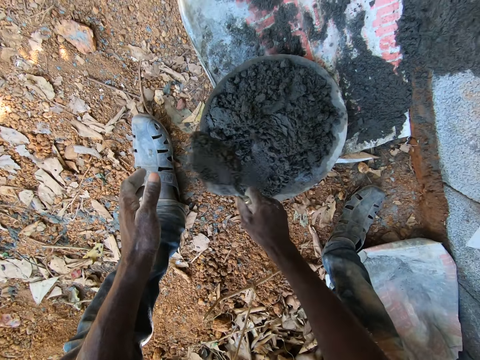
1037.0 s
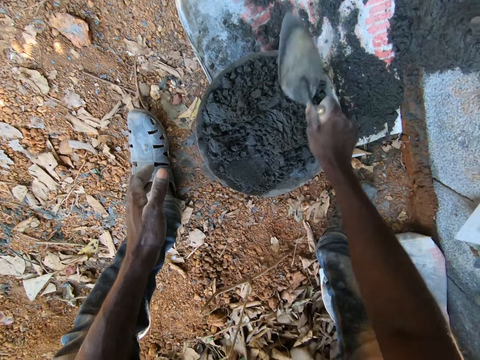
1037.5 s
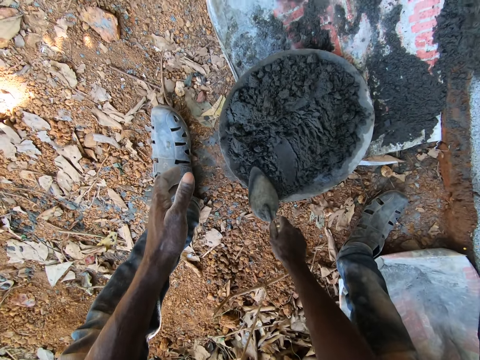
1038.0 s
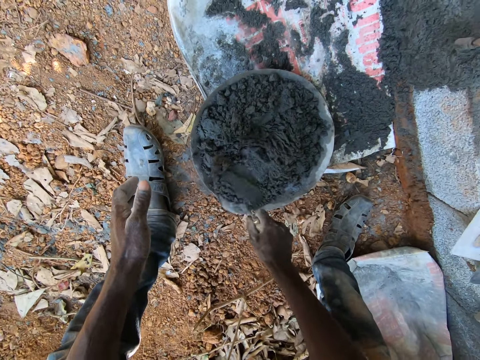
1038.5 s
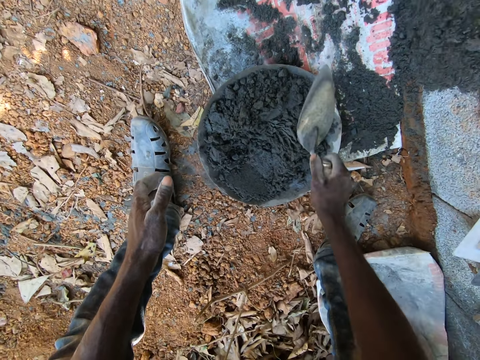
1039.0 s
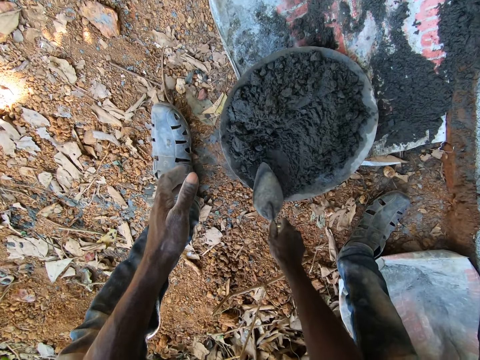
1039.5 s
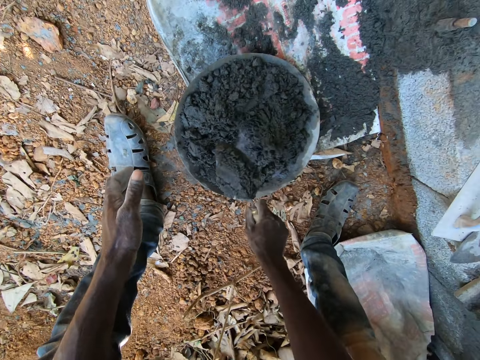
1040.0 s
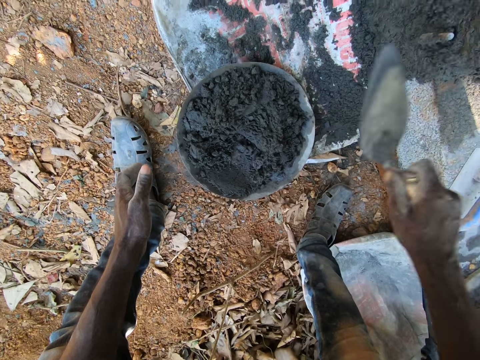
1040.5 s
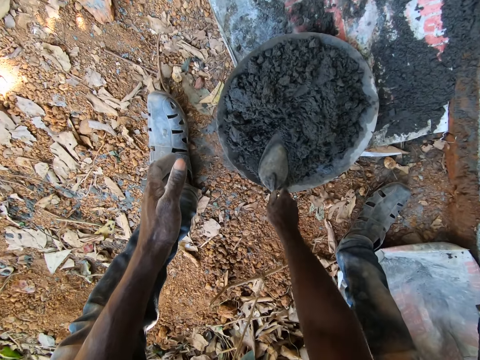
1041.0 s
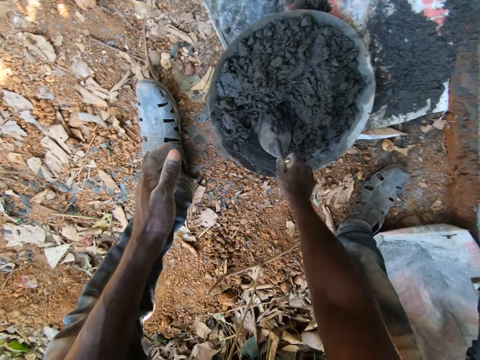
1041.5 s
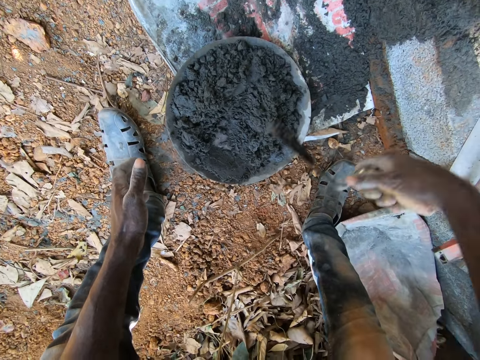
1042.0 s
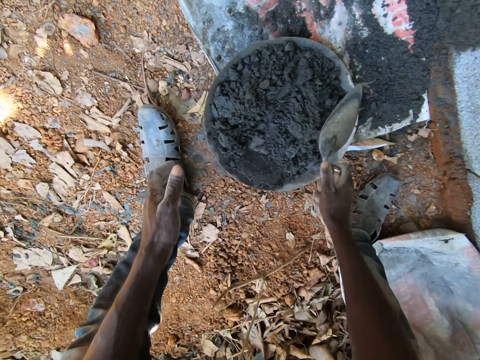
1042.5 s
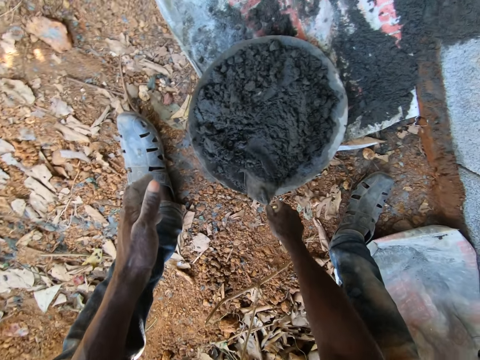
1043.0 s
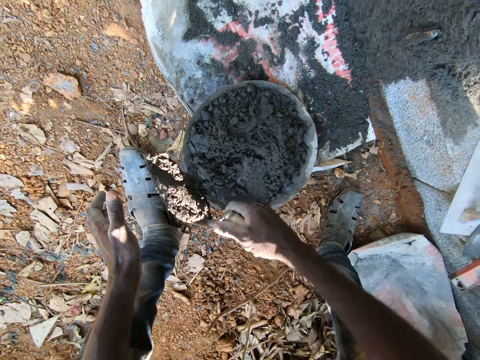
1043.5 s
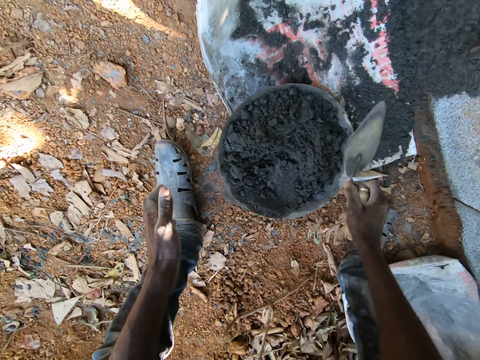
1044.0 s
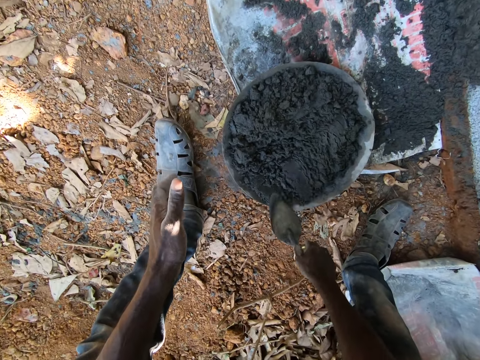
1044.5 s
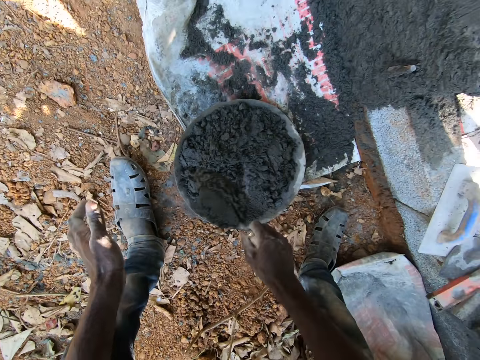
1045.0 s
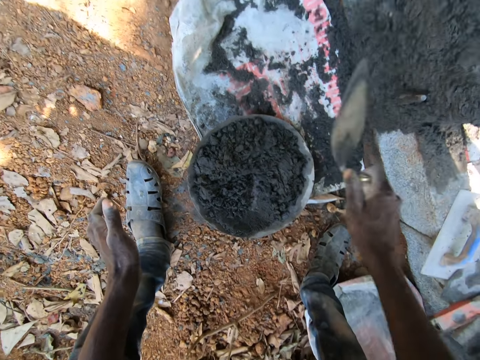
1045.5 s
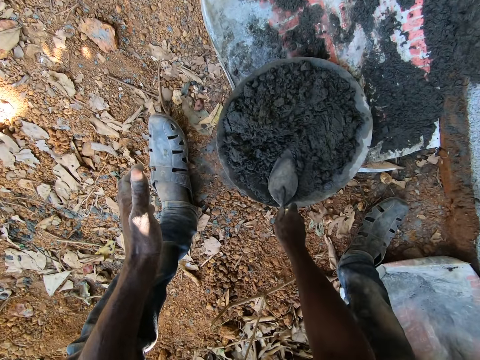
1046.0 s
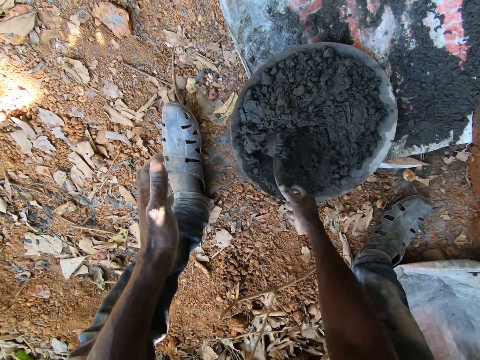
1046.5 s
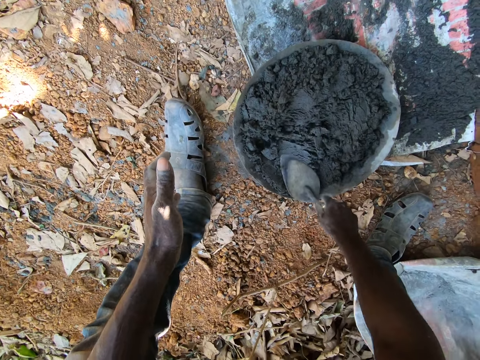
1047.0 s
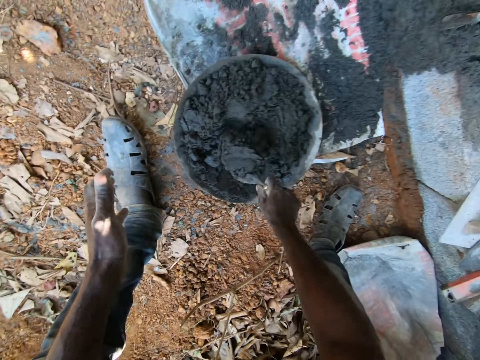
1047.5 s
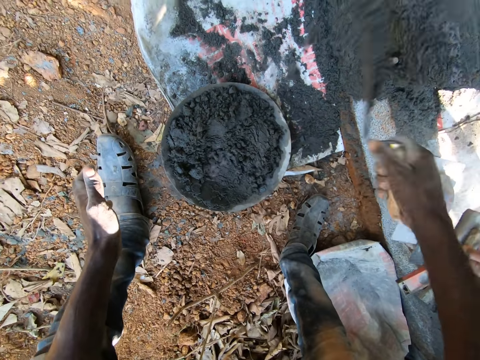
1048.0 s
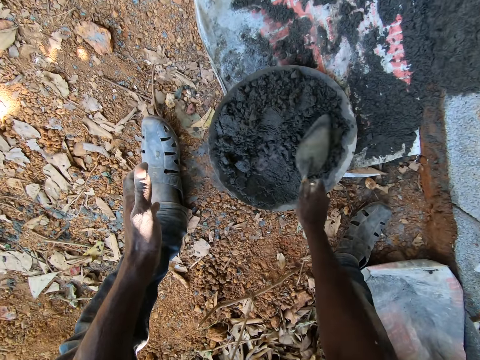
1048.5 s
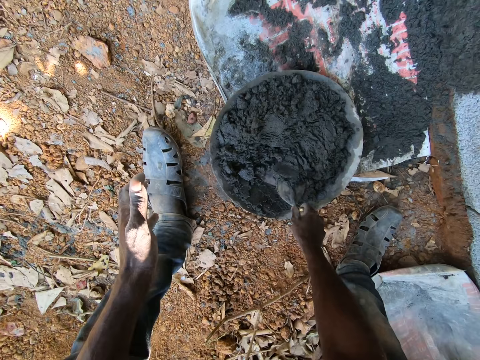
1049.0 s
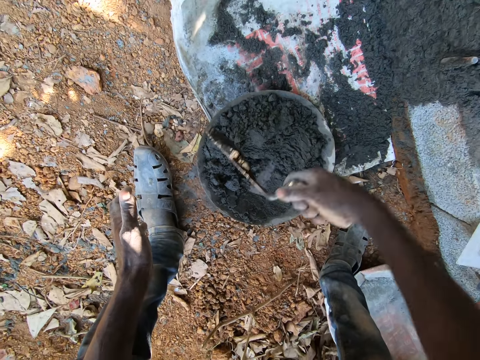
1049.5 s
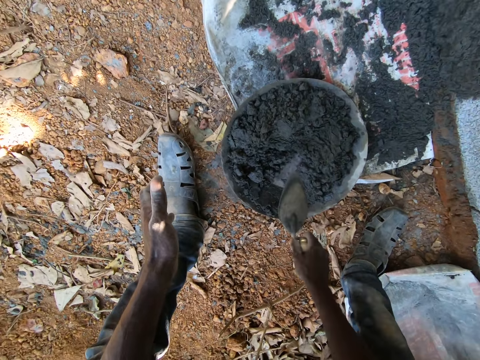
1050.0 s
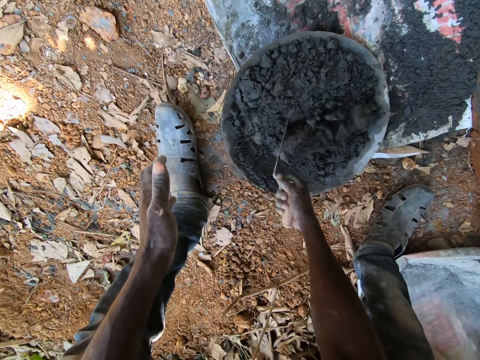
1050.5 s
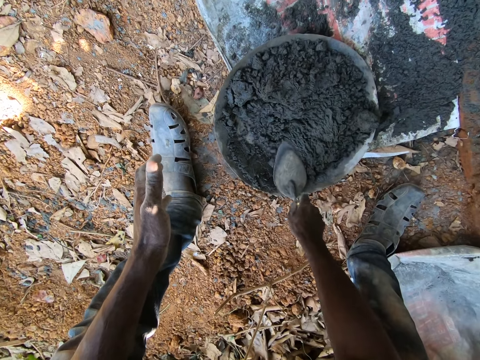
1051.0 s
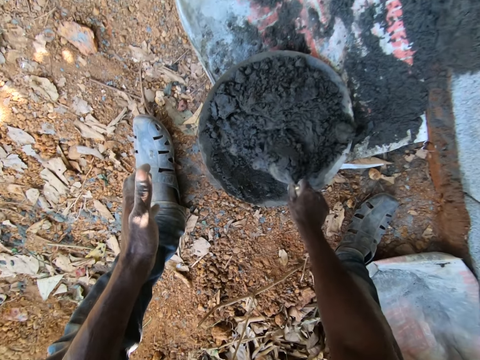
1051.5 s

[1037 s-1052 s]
The camera wearer takes cement from the pan with the hand trowel in his right hand. He throws the cement in the hand trowel in his right hand on the wall. He takes cement from the pan with the hand trowel in his right hand. He throws the cement in the hand trowel in his right hand on the wall. He takes cement from the pan with the hand trowel in his right hand. He throws the cement in the hand trowel in his right hand on the wall. He takes cement from the pan with the hand trowel in his right hand. He throws the cement in the hand trowel in his right hand on the wall. He takes cement from the pan with the hand trowel in his right hand. He throws the cement in the hand trowel in his right hand on the wall. He takes cement from the pan with the hand trowel in his right hand. He throws the cement in the hand trowel in his right hand on the wall. He takes cement from the pan with the hand trowel in his right hand. He does it again. He throws the cement in the hand trowel in his right hand on the wall. He takes cement from the pan with the hand trowel in his right hand. He throws the cement in the hand trowel in his right hand on the wall. He takes cement from the pan with the hand trowel in his right hand.

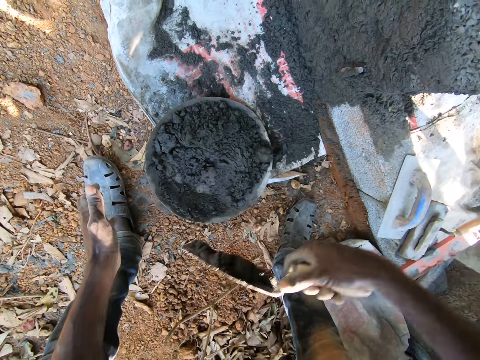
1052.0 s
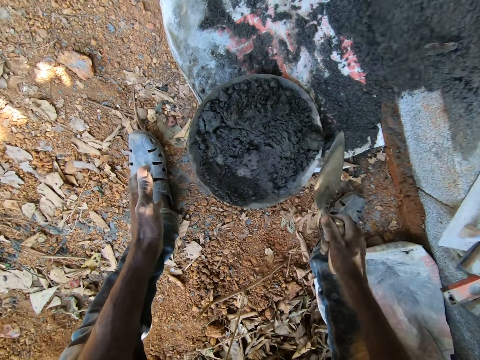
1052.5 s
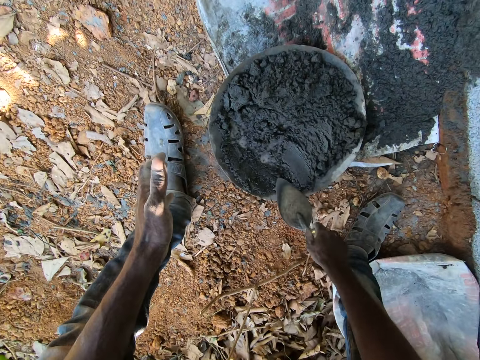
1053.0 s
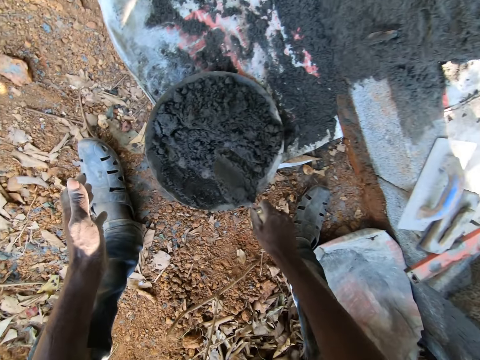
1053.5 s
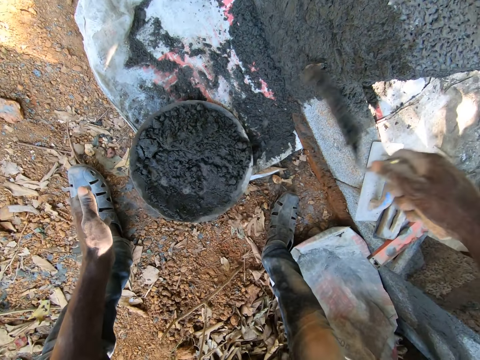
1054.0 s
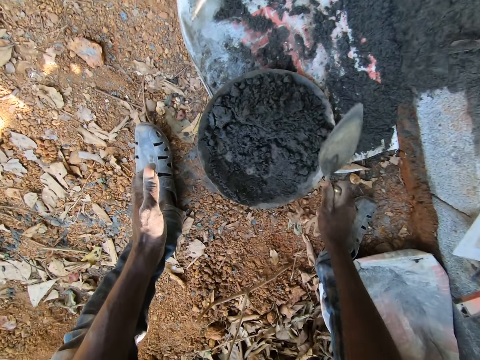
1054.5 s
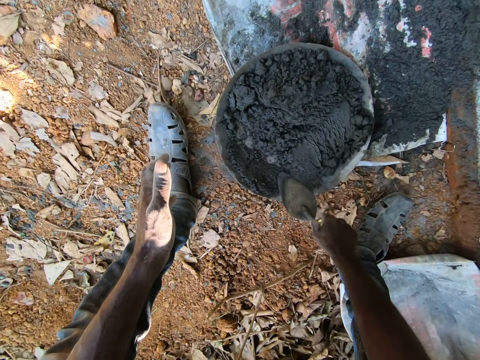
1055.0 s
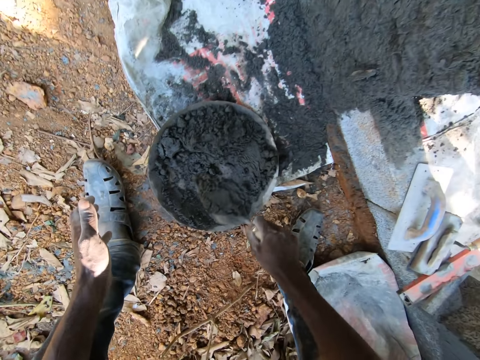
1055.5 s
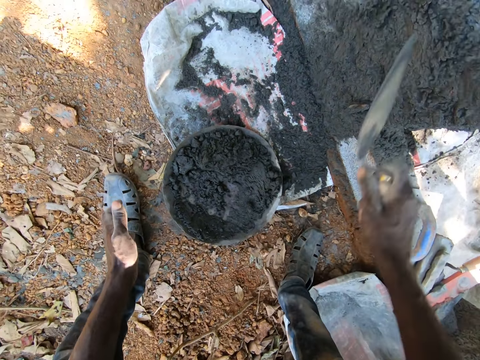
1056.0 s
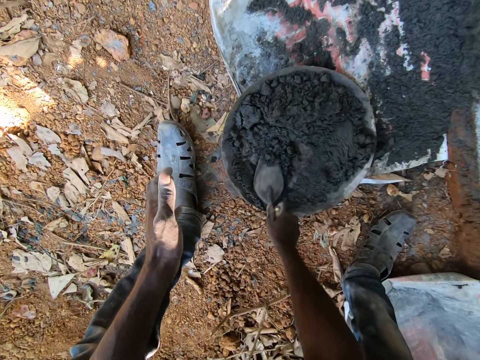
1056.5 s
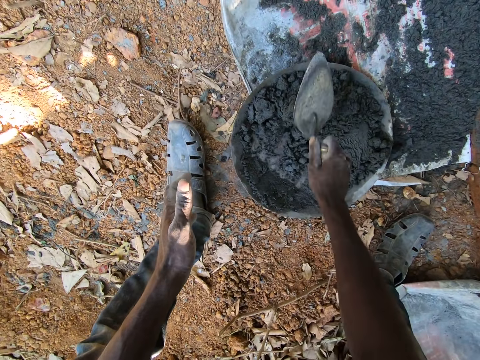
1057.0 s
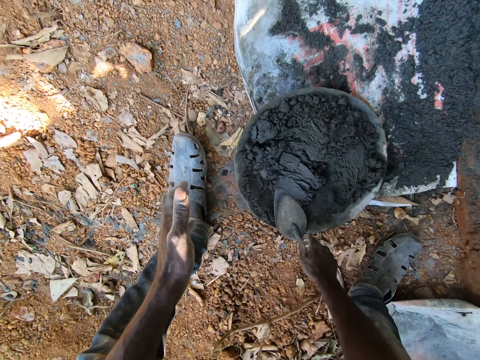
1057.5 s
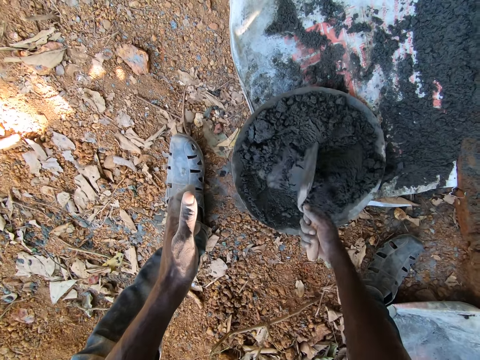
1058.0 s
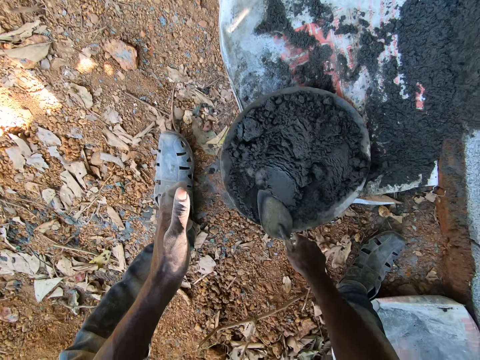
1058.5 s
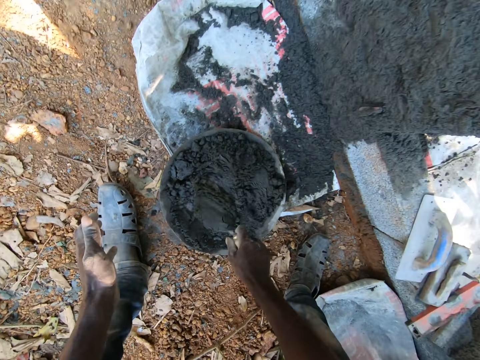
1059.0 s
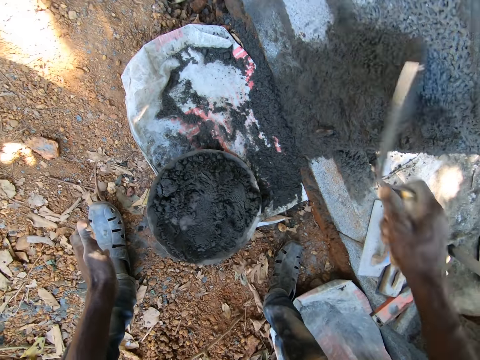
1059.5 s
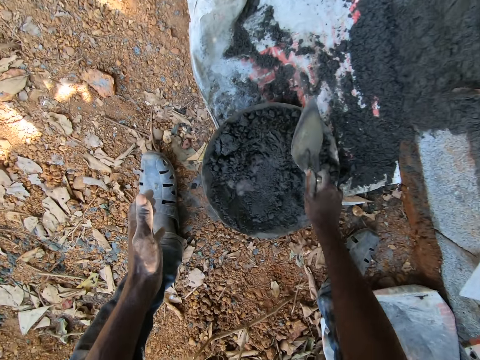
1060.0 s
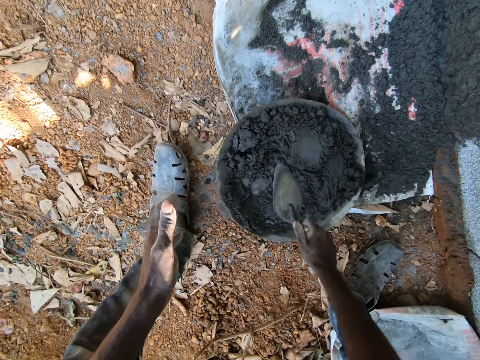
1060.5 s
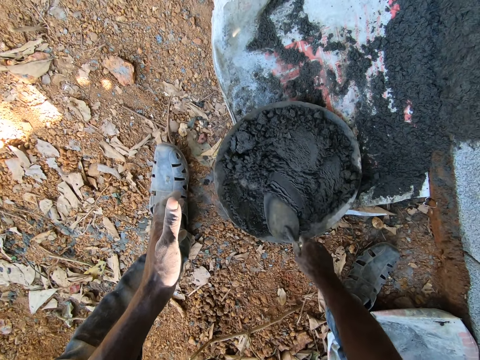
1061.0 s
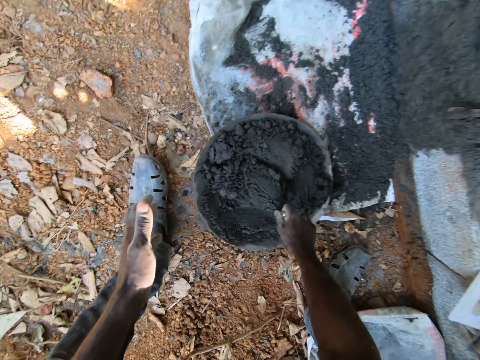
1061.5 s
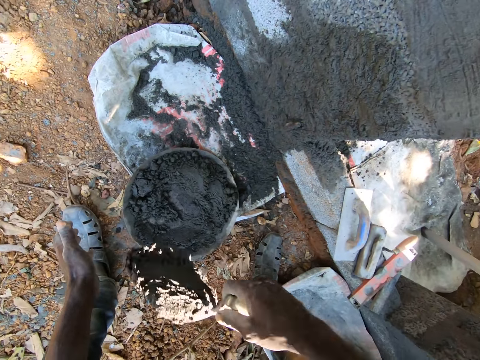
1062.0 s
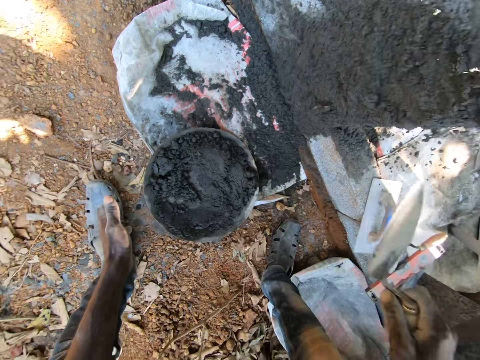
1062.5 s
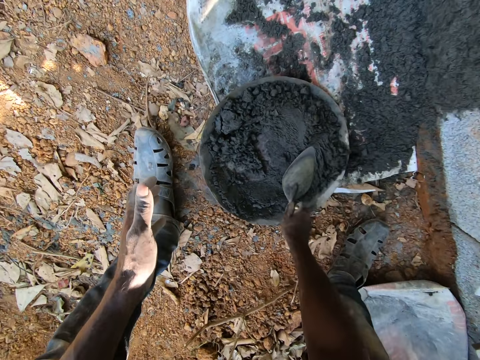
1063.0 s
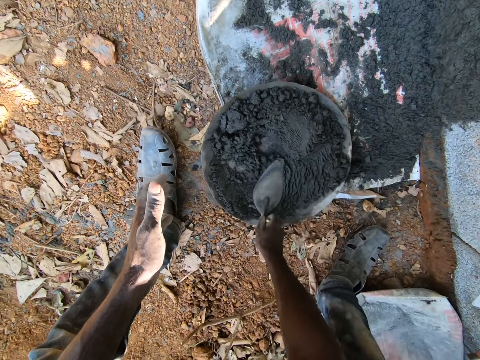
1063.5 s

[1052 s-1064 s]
The camera wearer throws the cement or concrete in the hand trowel in his right hand on the wall. He takes cement from the pan or bucket with the hand trowel in his right hand. He throws the cement in the hand trowel in his right hand on the wall. He takes cement from the pan with the hand trowel in his right hand. He throws the cement in the hand trowel in his right hand on the wall. He takes cement from the pan with the hand trowel in his right hand. He stirs the concrete. He scoops concrete from the bucket. He throws the cement in the hand trowel in his right hand on the wall. He takes cement from the pan with the hand trowel in his right hand. He throws the cement in the hand trowel in his right hand on the wall.
